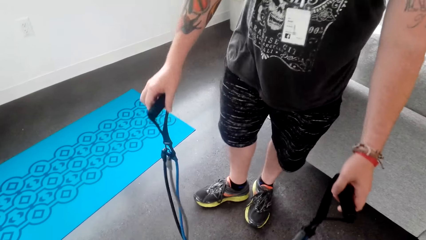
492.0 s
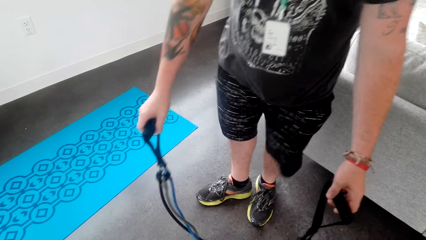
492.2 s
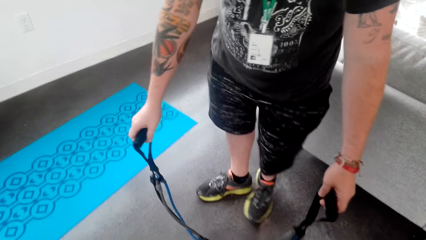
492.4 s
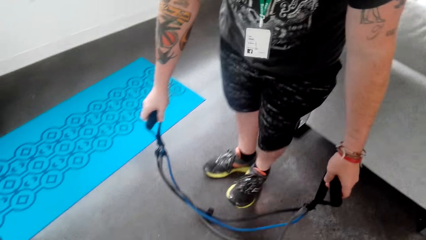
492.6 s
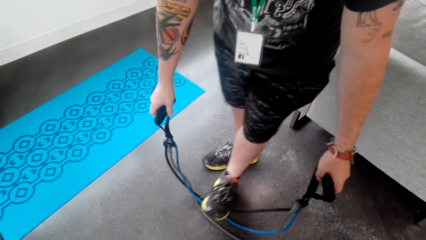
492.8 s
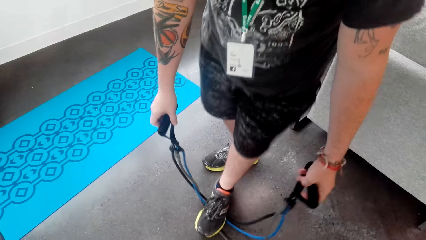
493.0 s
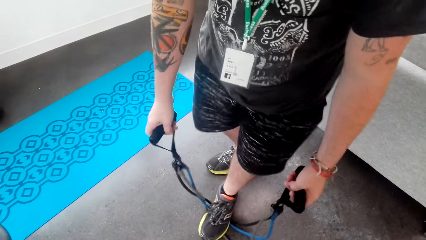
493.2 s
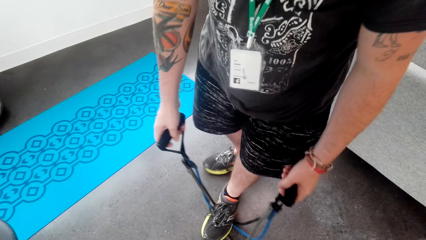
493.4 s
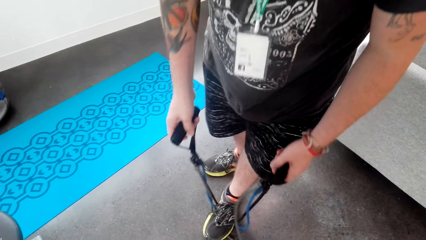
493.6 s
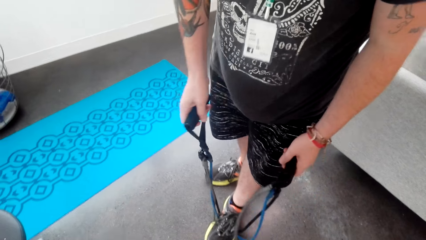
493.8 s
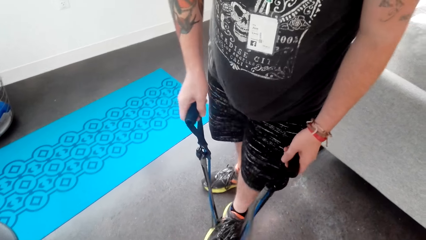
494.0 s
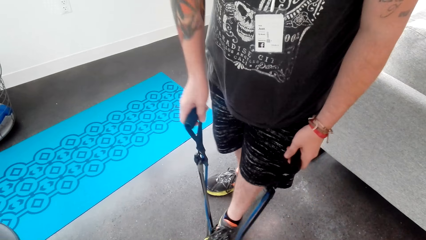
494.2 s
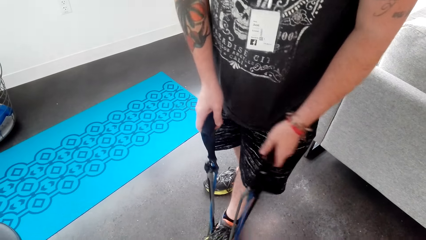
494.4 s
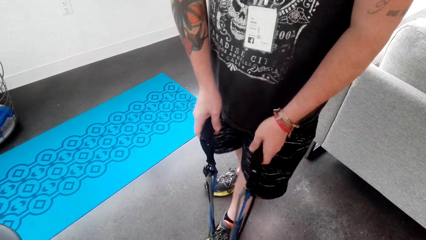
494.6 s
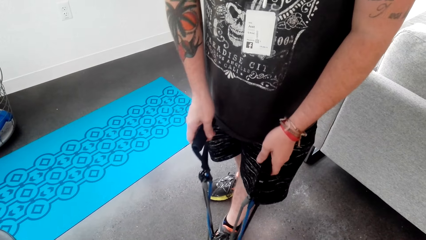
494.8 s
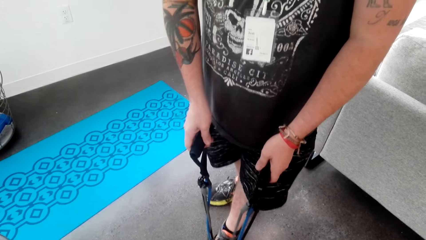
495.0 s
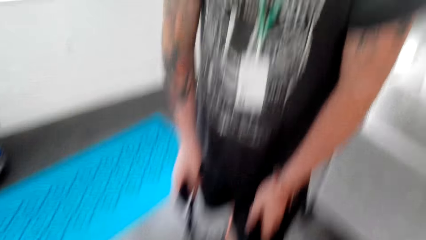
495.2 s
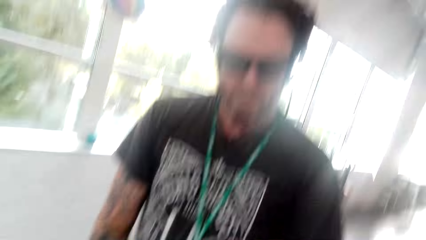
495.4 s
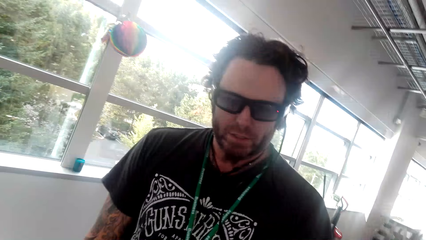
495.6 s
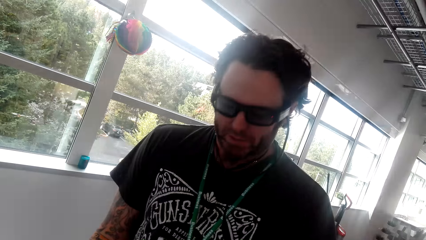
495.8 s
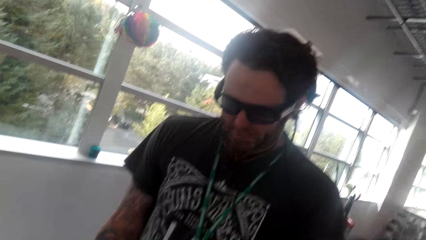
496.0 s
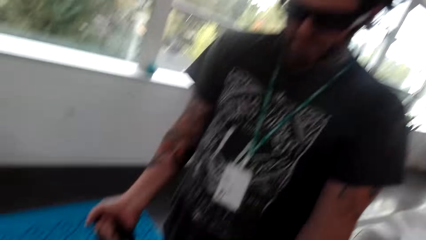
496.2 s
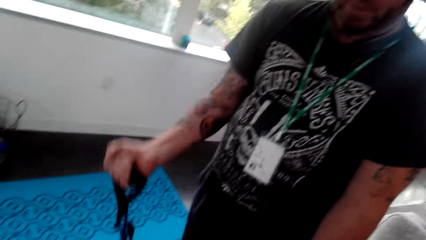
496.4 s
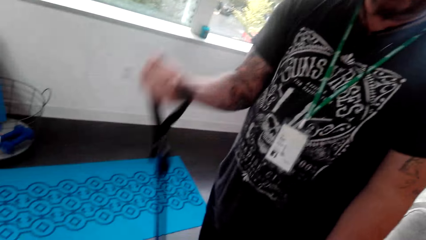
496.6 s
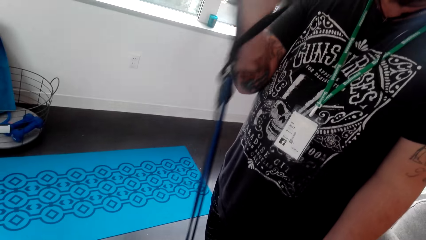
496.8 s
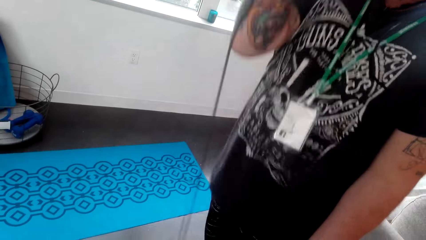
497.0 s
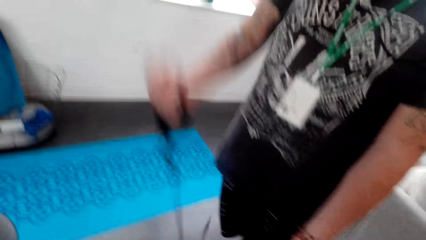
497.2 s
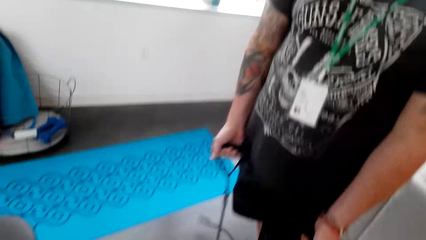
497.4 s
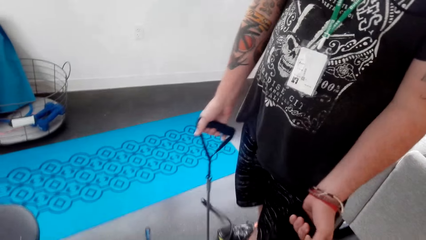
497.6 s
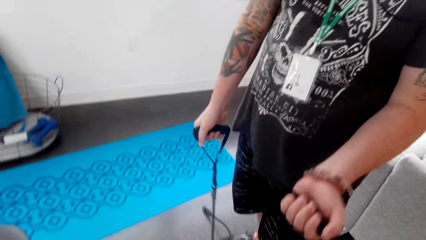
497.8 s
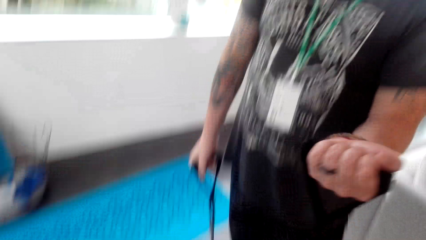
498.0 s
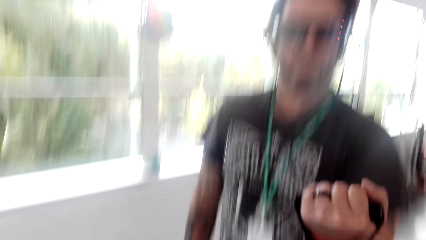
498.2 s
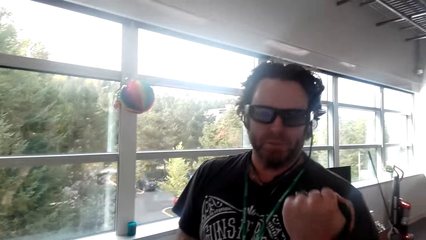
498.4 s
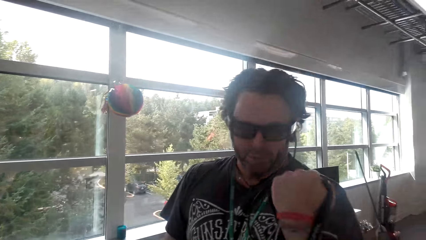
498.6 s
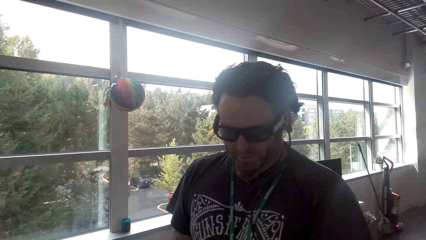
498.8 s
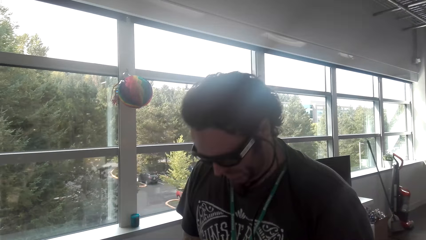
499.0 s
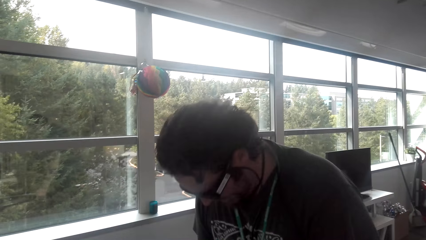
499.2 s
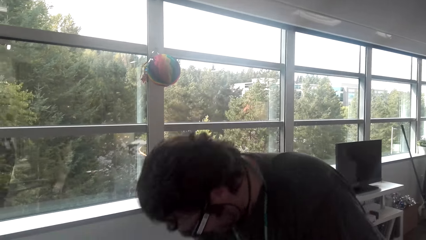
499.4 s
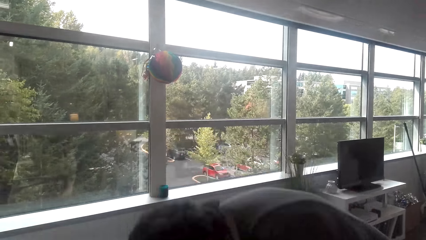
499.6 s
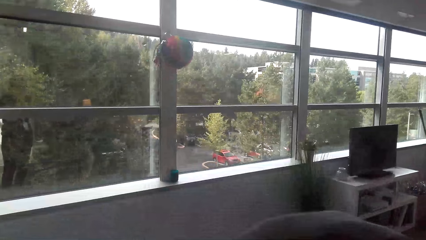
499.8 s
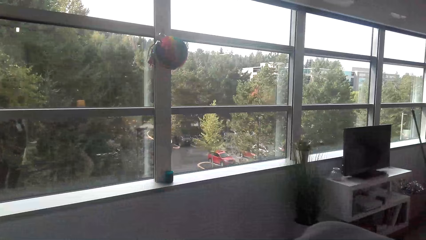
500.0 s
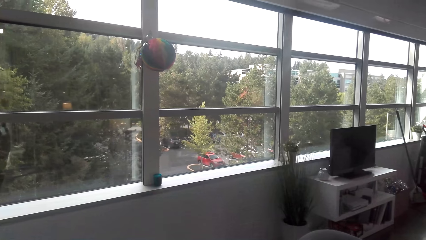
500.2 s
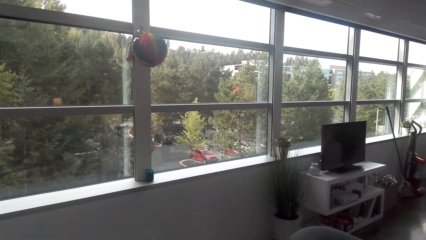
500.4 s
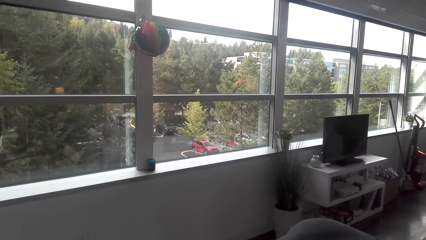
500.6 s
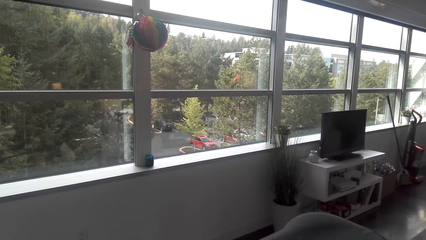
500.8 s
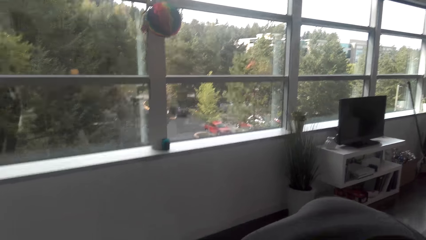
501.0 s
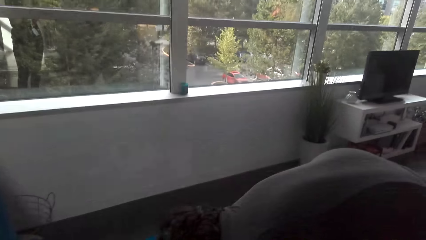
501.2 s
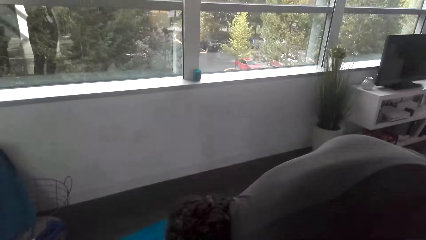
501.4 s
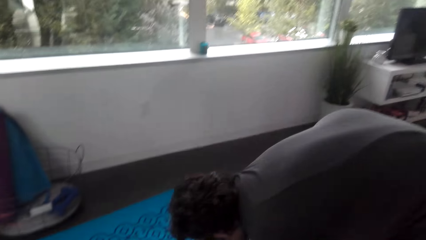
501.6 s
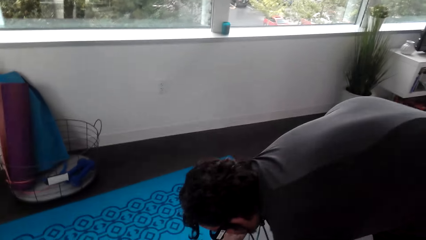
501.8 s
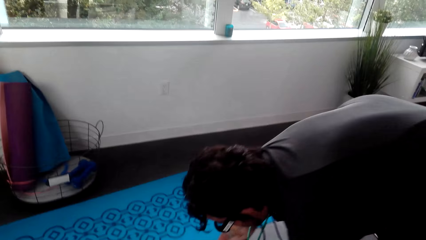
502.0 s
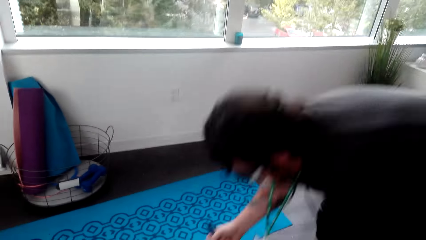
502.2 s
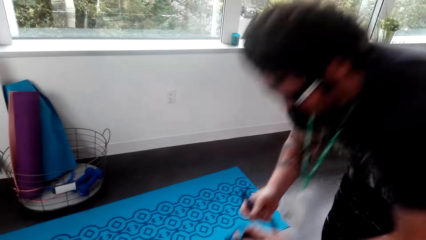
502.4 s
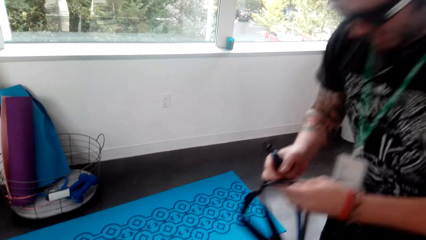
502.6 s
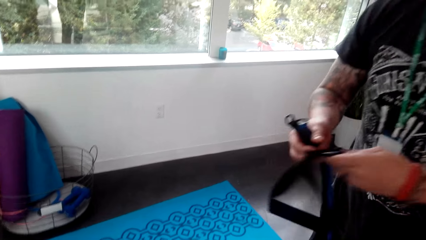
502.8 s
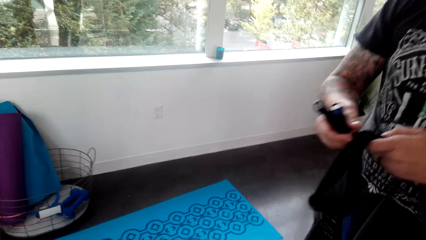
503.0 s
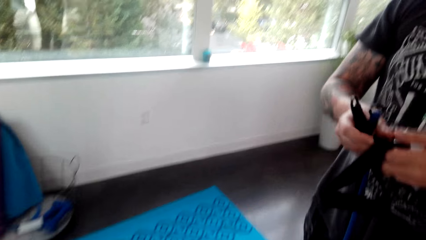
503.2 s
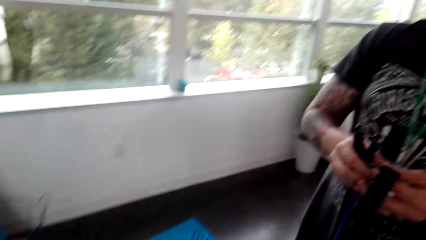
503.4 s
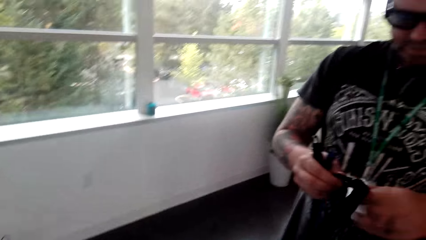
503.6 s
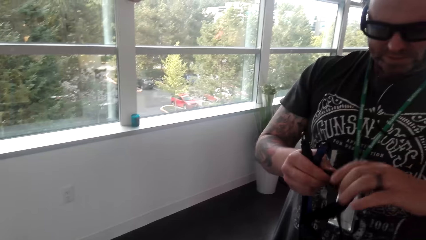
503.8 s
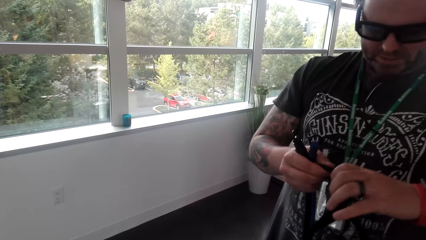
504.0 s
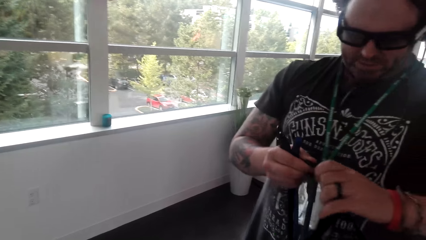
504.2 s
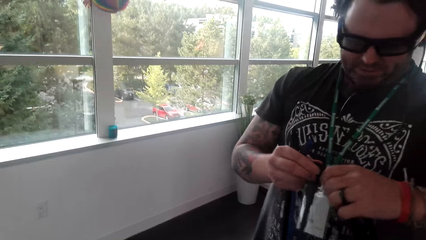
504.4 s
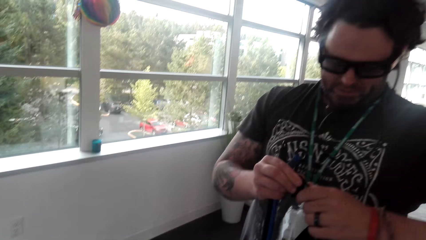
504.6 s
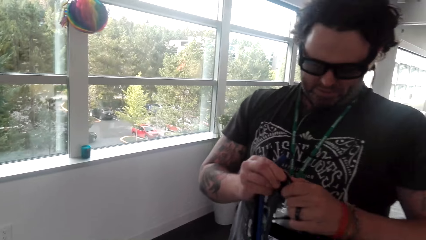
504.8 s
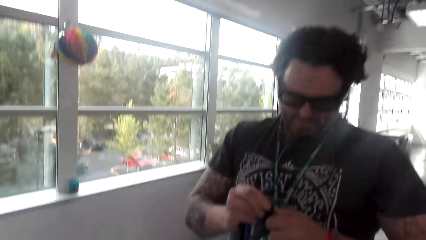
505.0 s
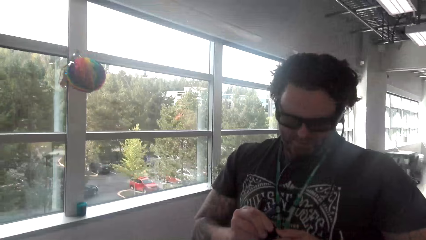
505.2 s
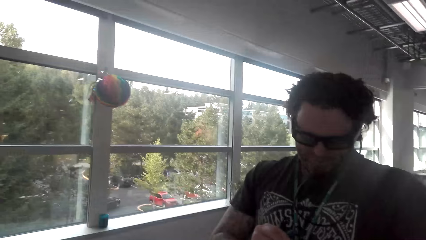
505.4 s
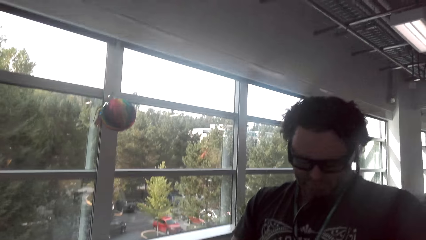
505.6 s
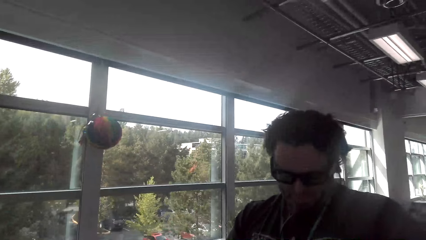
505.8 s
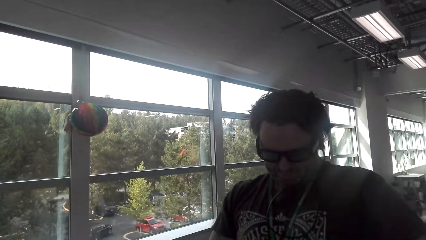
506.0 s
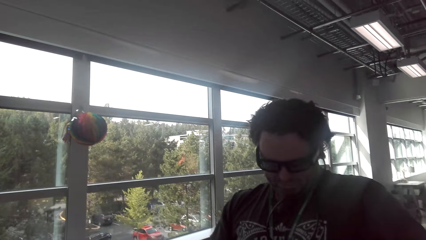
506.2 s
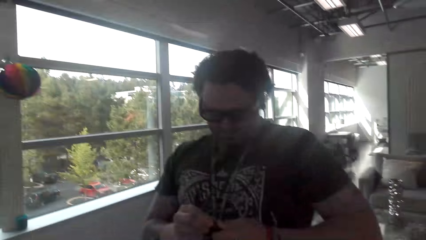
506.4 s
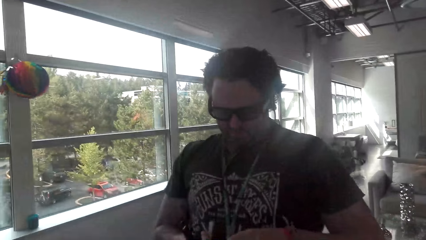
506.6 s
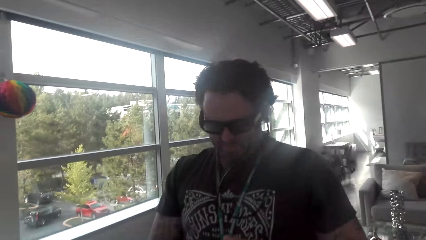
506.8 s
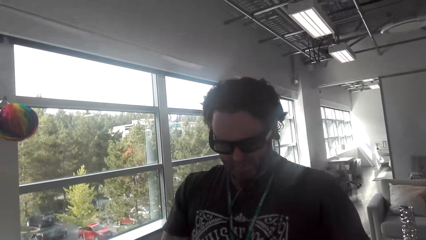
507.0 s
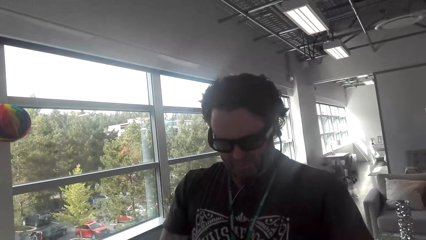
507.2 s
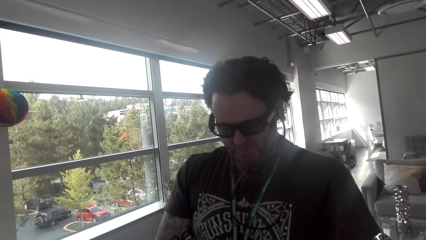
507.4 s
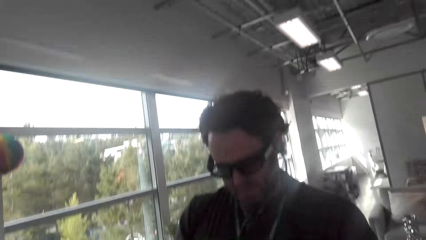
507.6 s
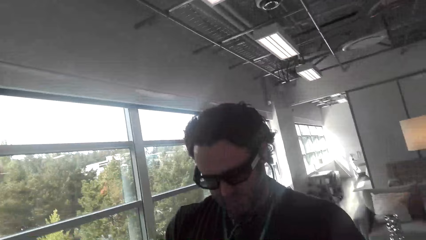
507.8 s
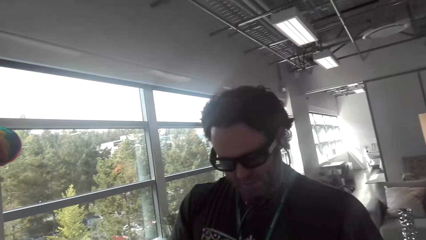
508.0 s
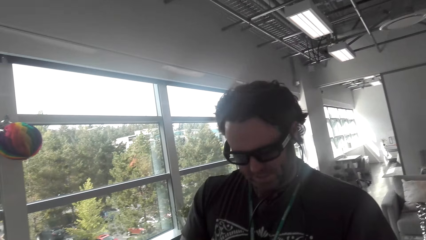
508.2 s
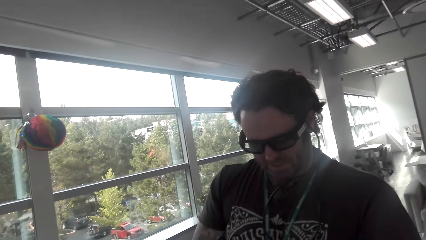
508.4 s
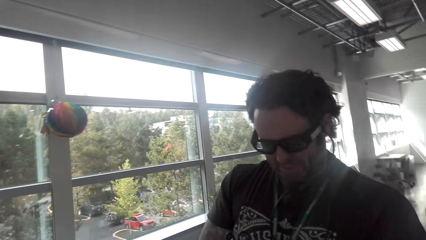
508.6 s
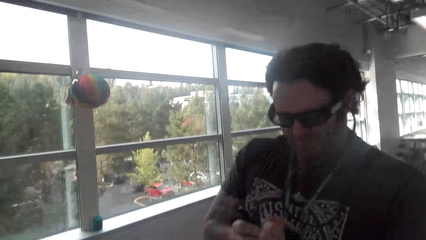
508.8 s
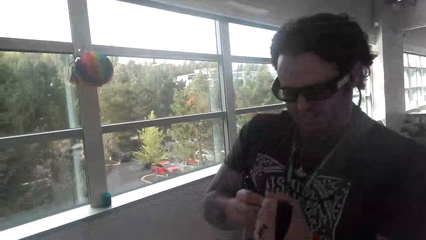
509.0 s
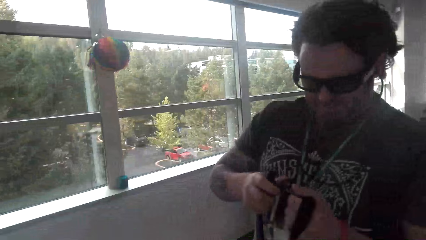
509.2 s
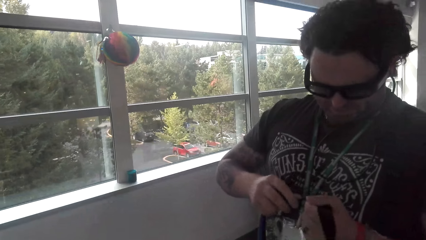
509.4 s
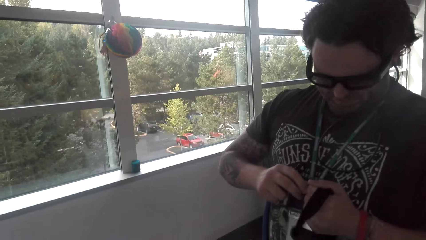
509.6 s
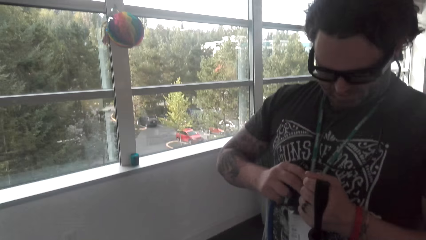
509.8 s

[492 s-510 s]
A man steps on the pull stretcher. He exercises with the resistance bands. The camera wearer looks at the man. The man pulls the stretcher, picks up the pull stretcher, connects the pull stretcher. The camera wearer communicates to the man.
